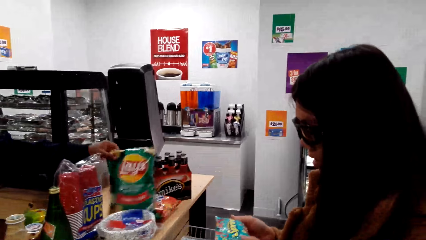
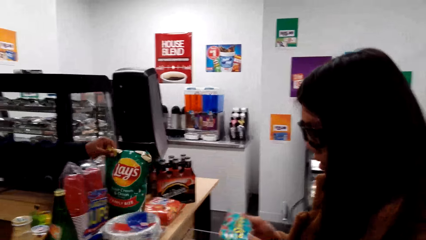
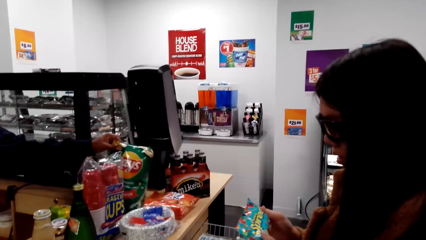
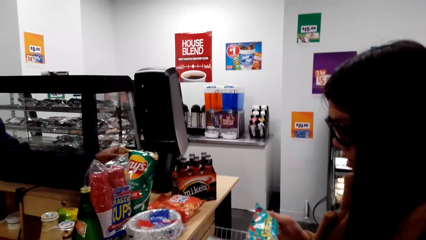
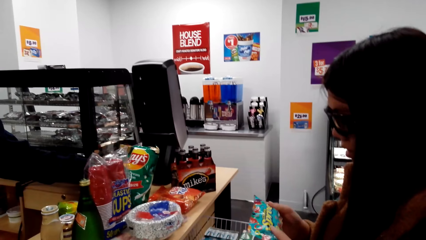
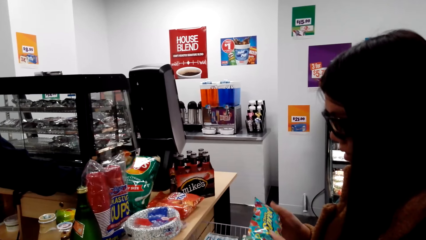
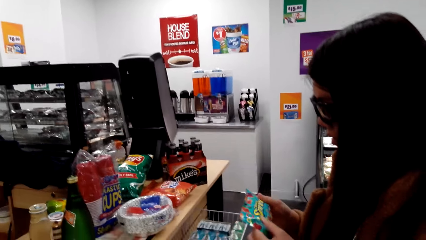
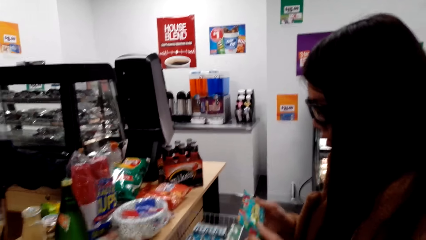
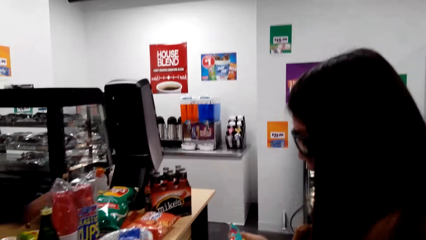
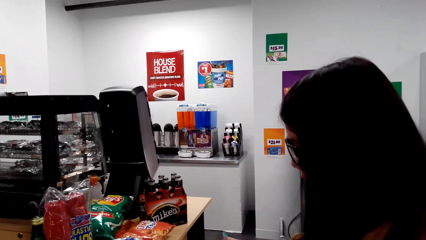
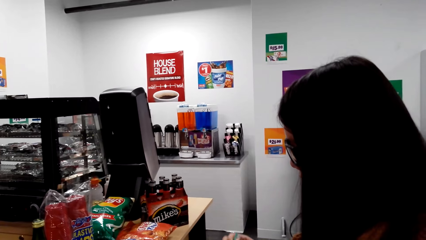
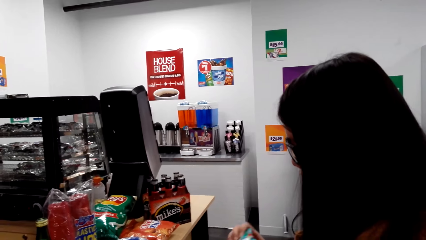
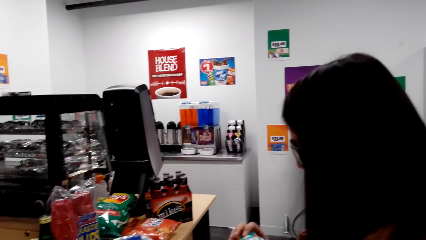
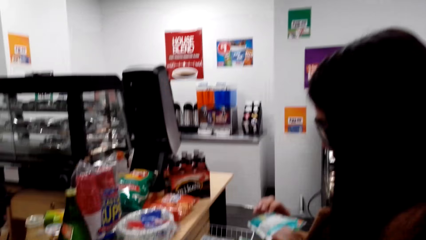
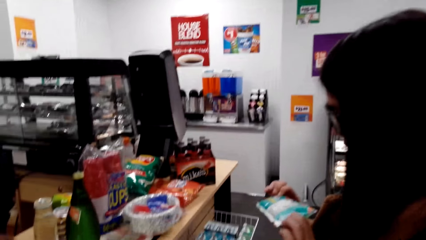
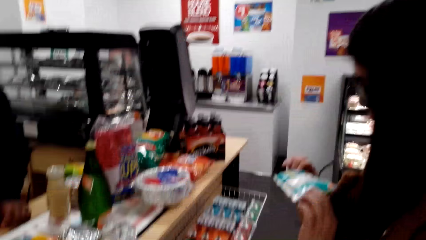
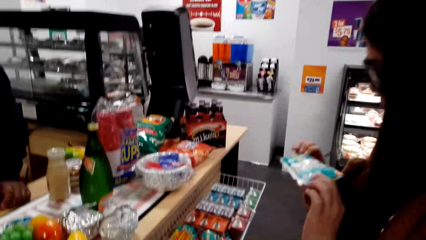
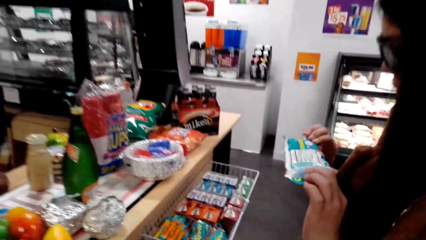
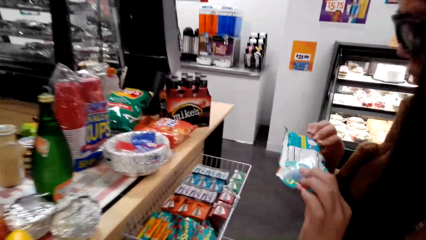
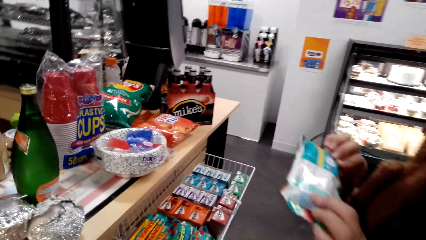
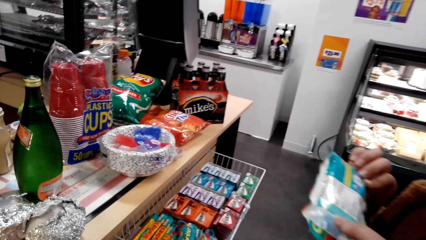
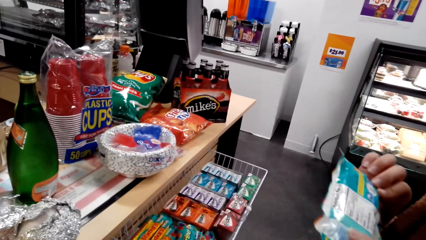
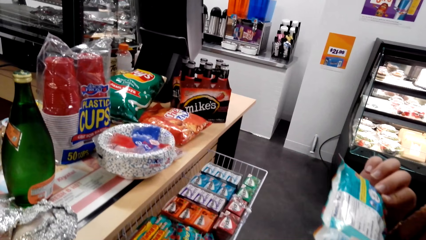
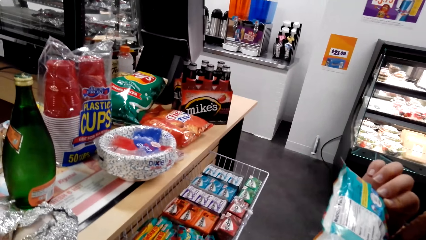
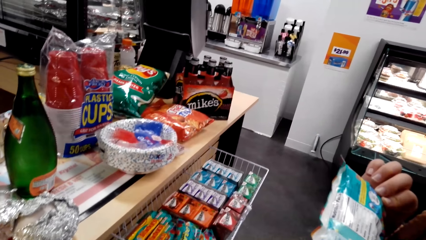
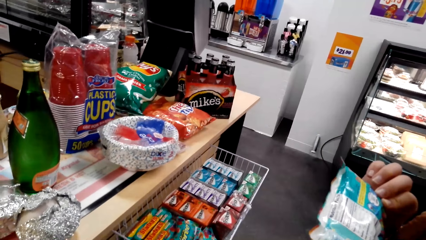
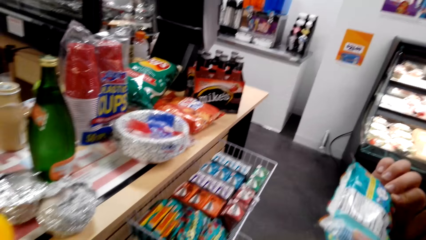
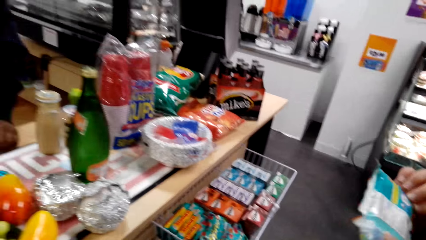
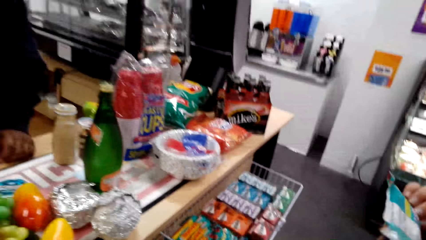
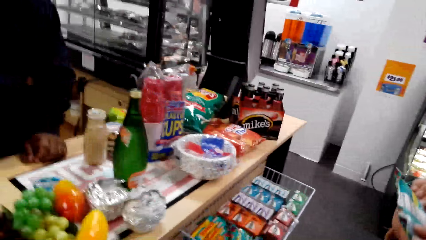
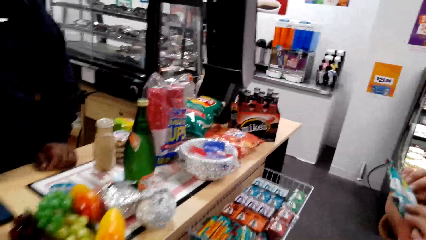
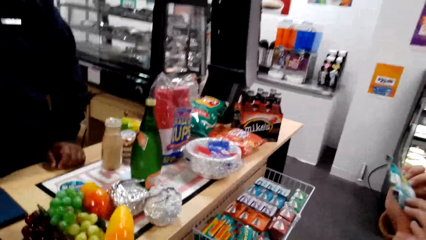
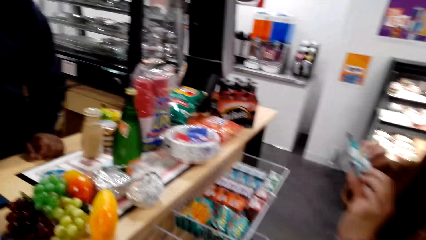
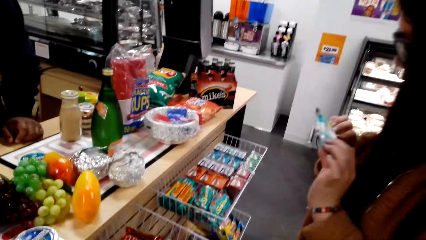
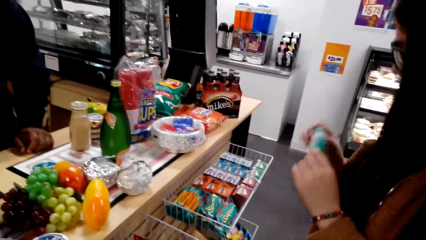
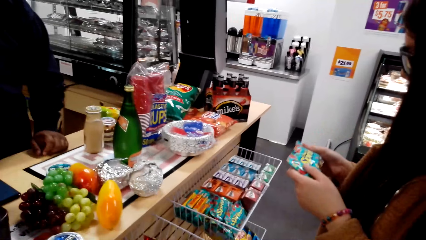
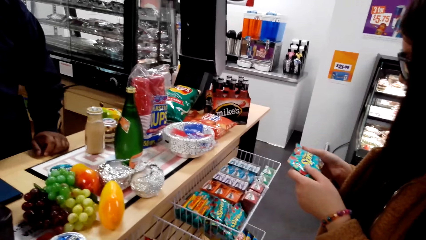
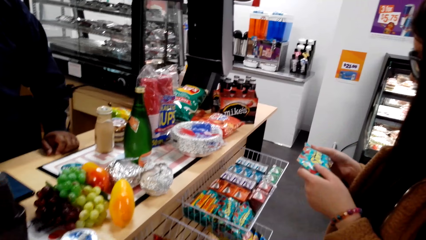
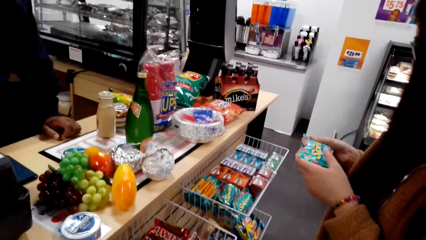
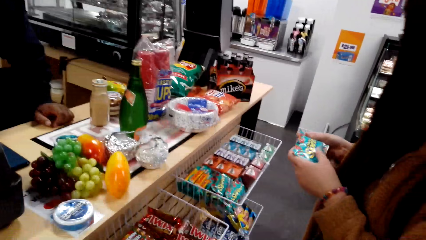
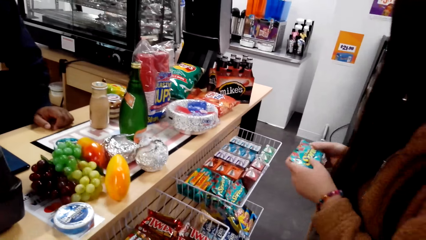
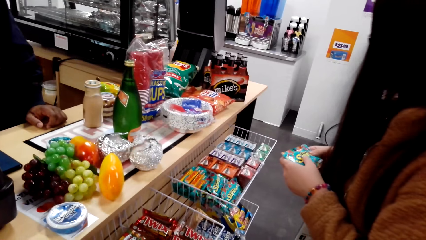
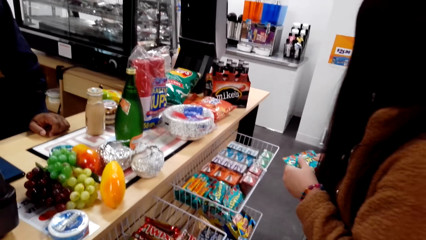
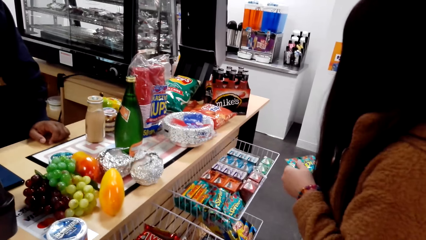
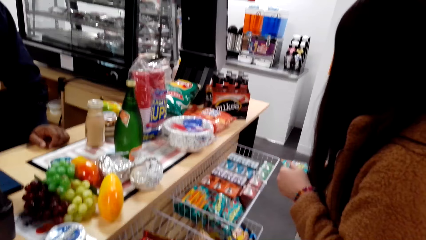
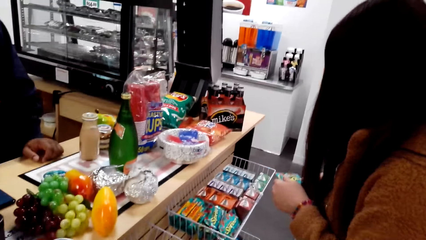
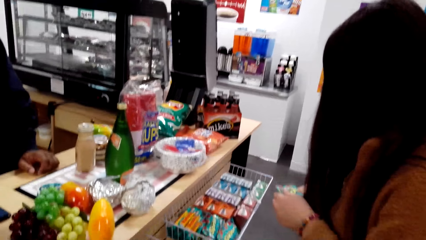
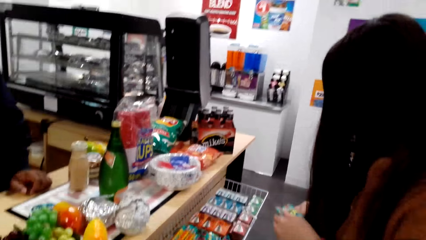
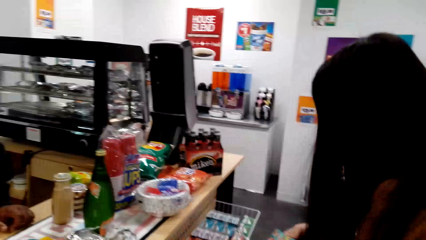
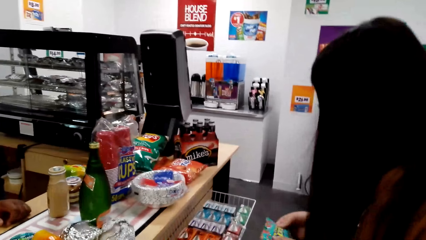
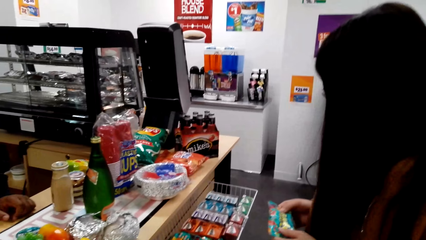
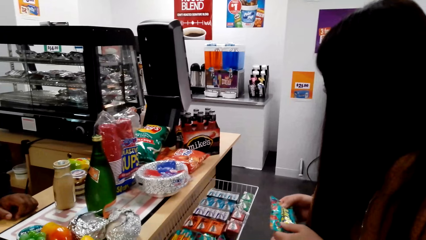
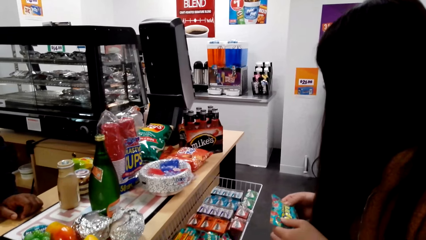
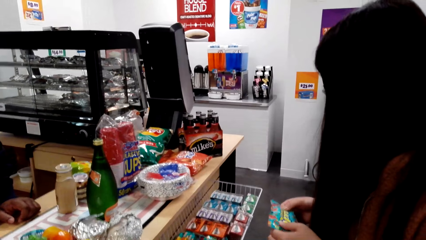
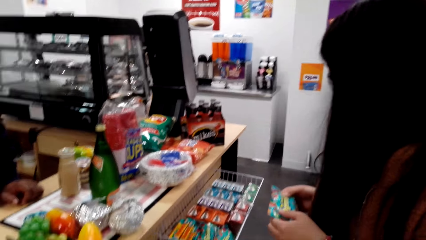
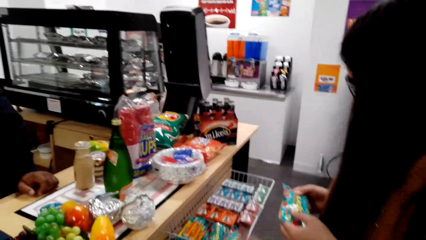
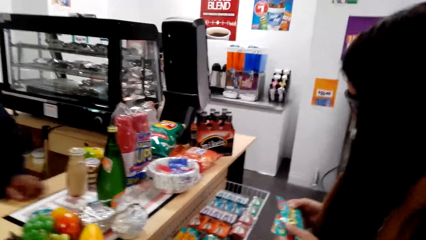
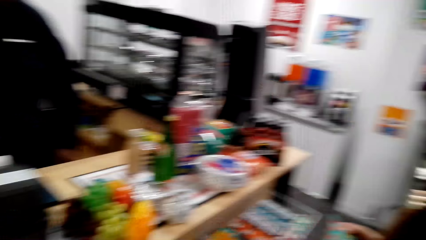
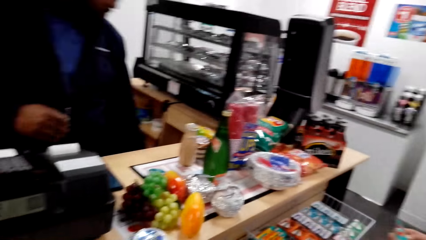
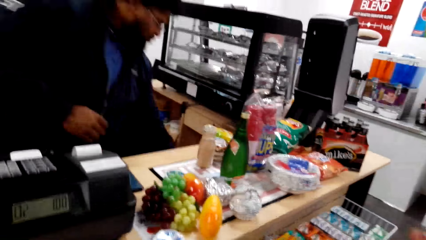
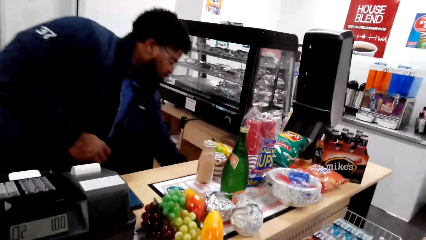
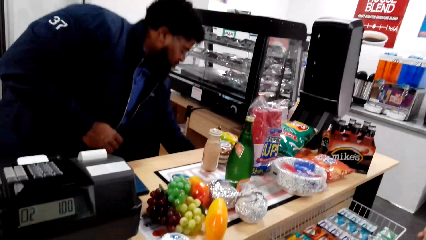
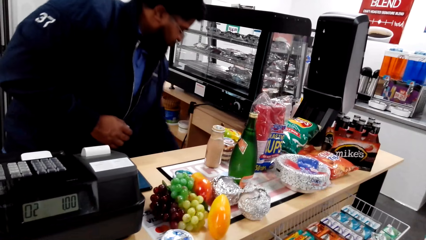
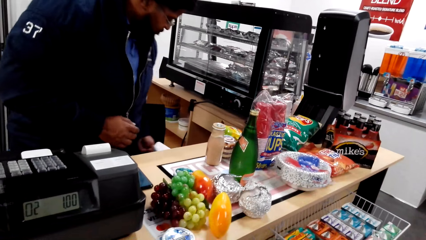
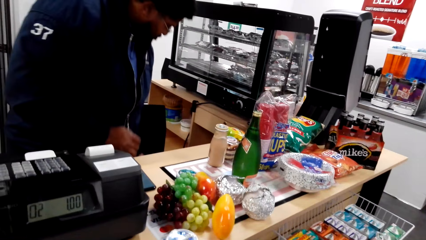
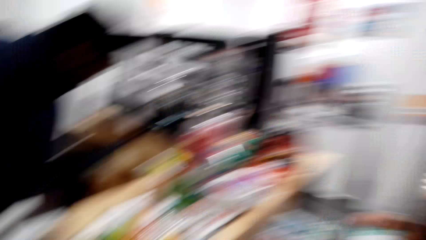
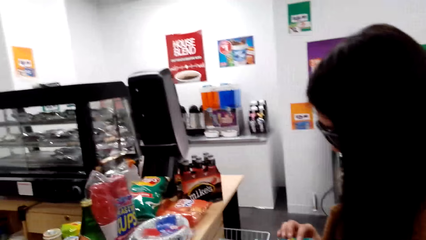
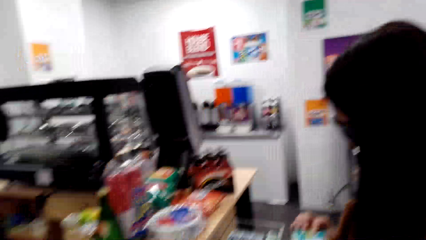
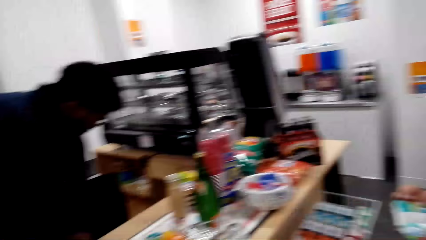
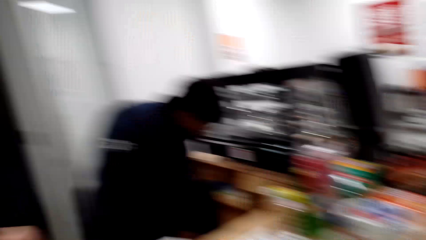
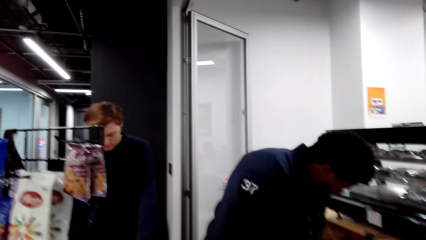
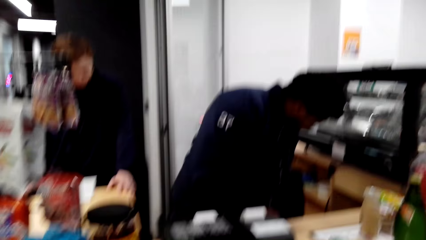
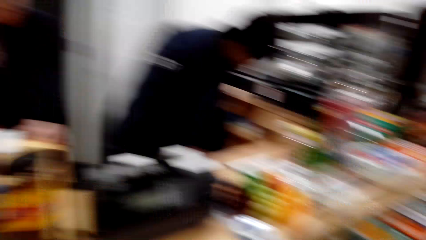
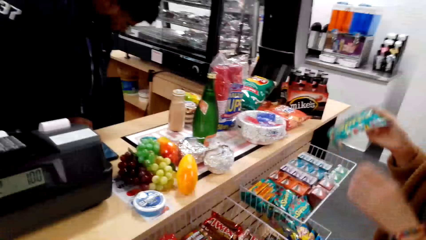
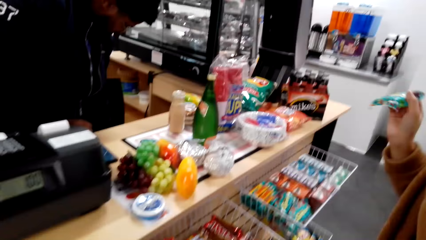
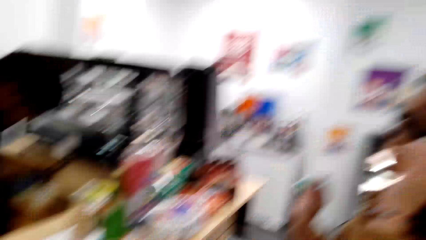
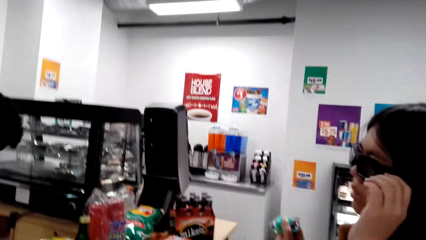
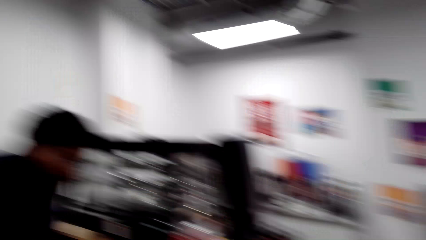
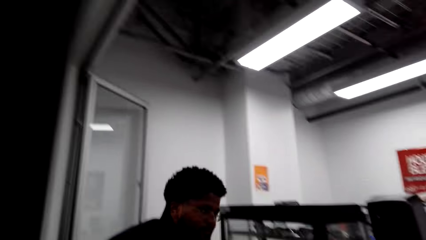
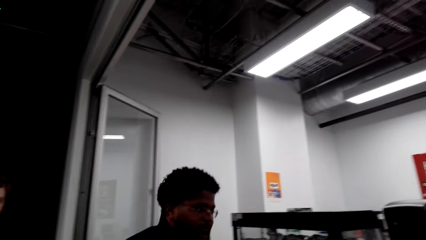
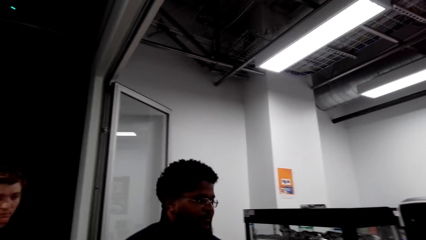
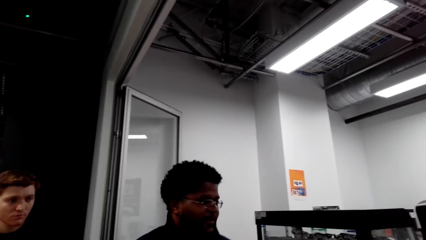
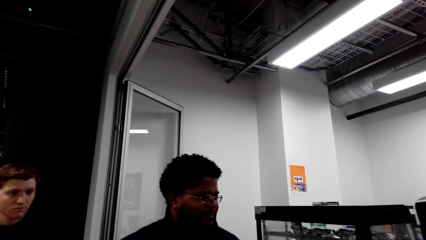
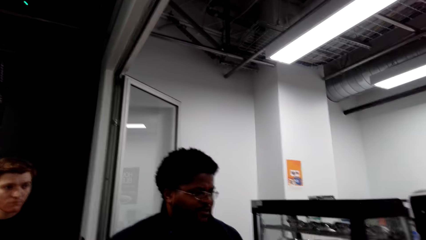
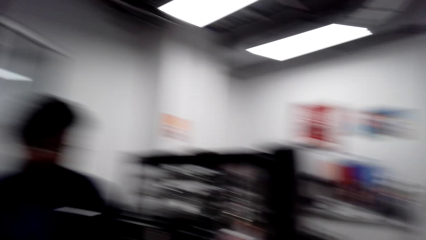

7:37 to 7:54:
The camera wearer looks around the supermarket. A man picks something. The camera wearer talks with the lady. They talk with the lady again. The lady holds something. The lady holds something again. The camera wearer talks with the lady. The lady speaks to the camera wearer. The camera wearer speaks to the lady. The lady holds something. The cashier picks something. The camera wearer talks with the lady and looks around.
